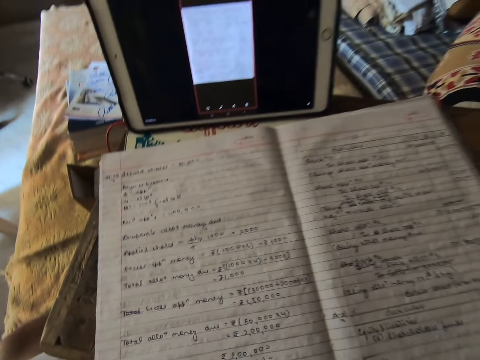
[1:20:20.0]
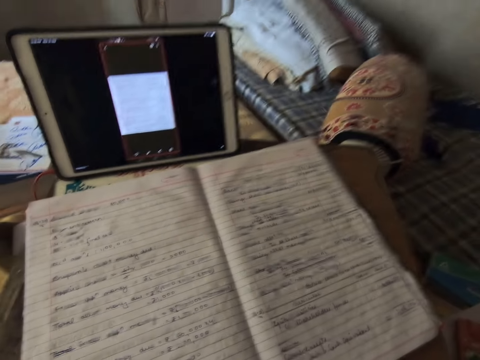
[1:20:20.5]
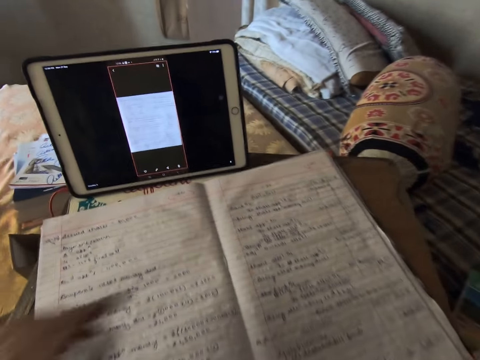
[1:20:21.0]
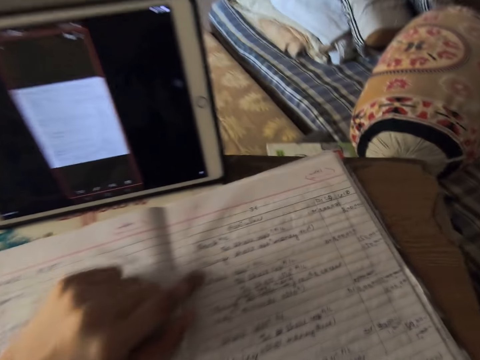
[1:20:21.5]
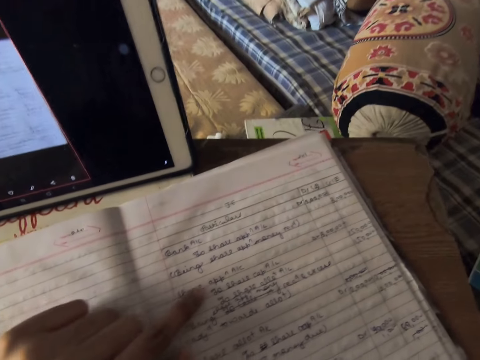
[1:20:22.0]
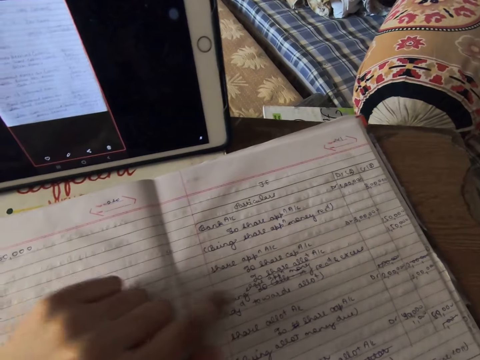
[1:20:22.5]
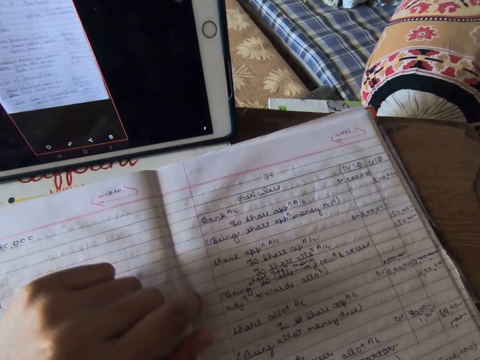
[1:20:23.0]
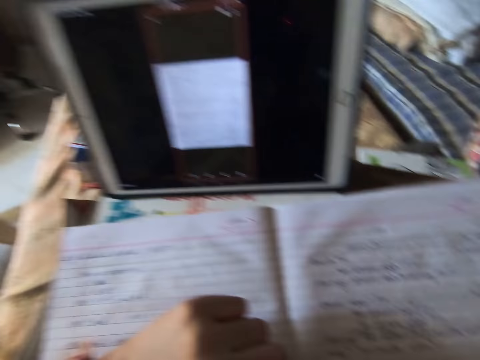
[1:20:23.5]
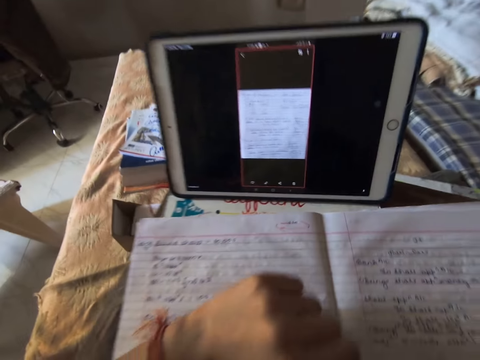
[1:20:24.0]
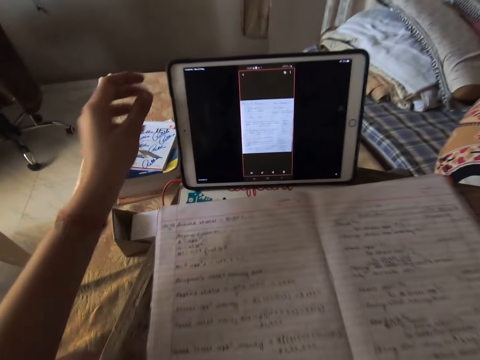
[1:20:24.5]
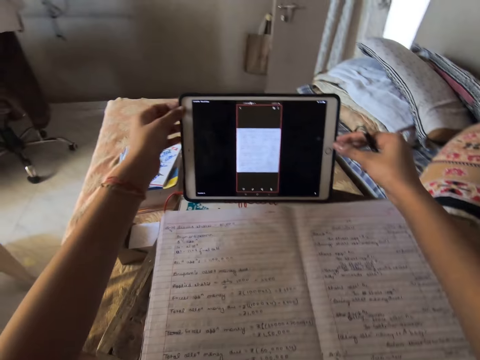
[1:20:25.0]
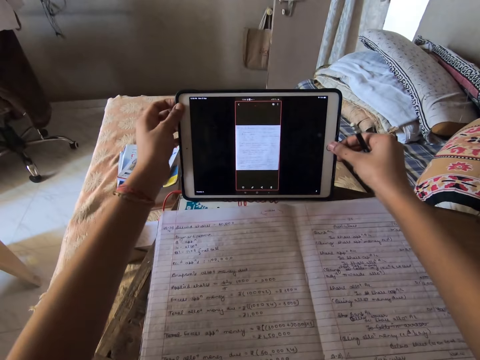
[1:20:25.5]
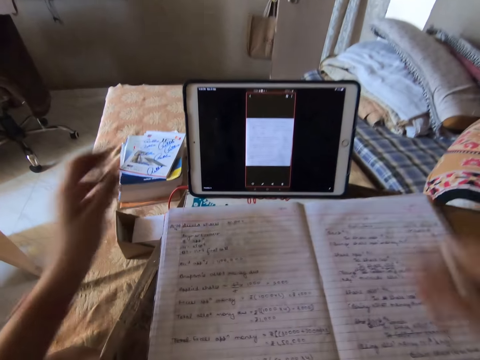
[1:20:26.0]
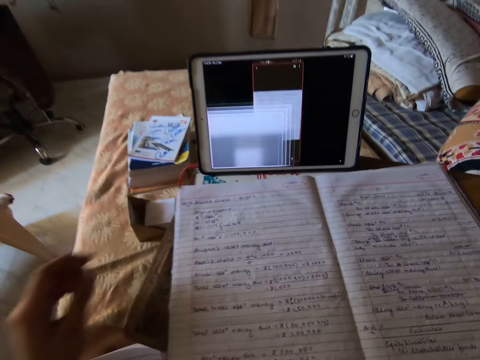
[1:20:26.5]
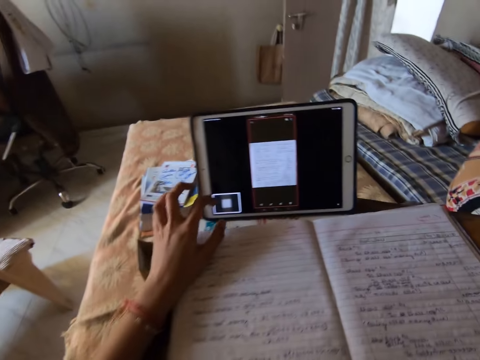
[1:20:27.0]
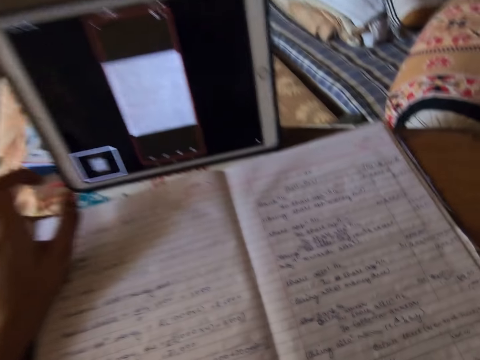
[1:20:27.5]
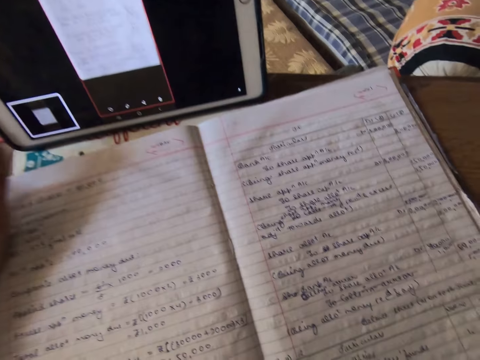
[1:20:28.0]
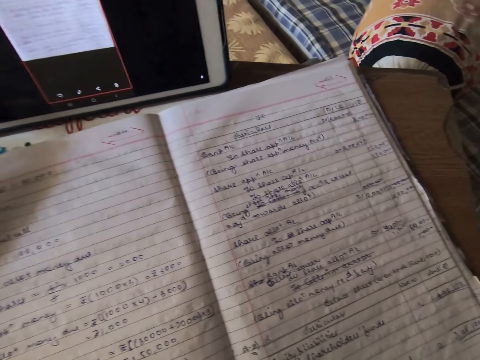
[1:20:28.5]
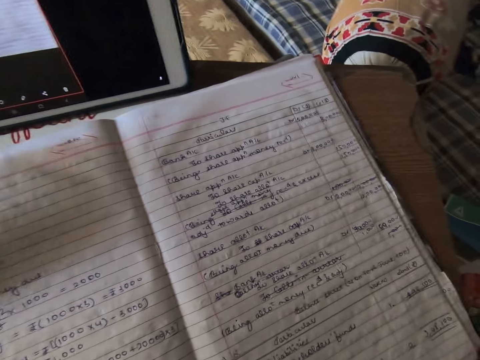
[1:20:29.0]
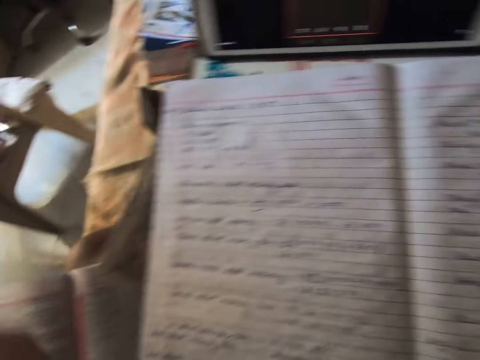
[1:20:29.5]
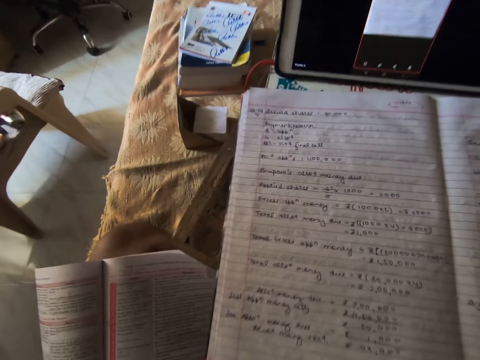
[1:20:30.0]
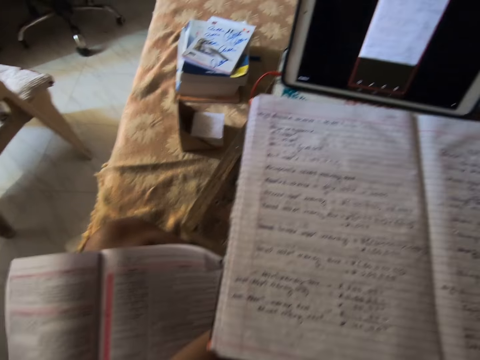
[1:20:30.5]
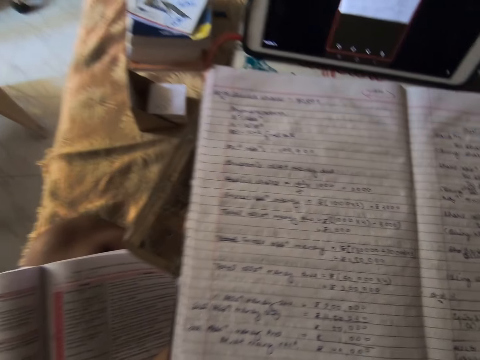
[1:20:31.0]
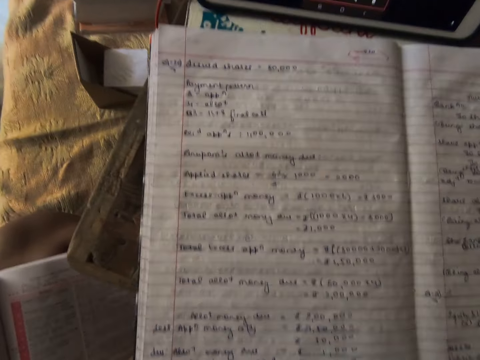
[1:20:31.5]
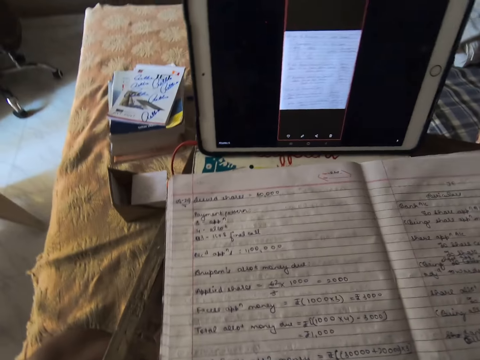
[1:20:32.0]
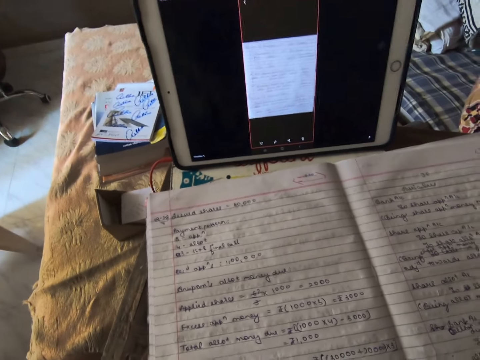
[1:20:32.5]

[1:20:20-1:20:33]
The camera wearer holds the mobile tablet. They press the tablet button. They dial the tablet. They read the book.

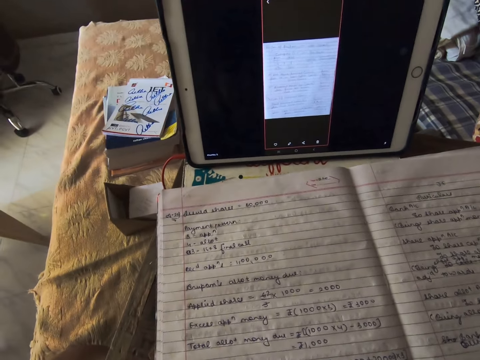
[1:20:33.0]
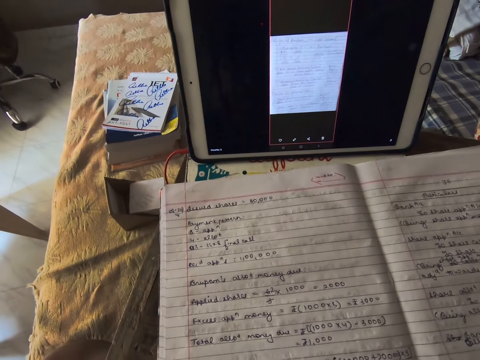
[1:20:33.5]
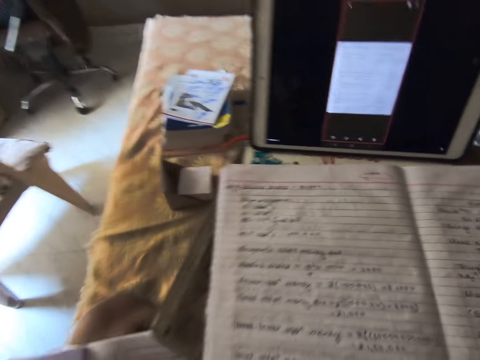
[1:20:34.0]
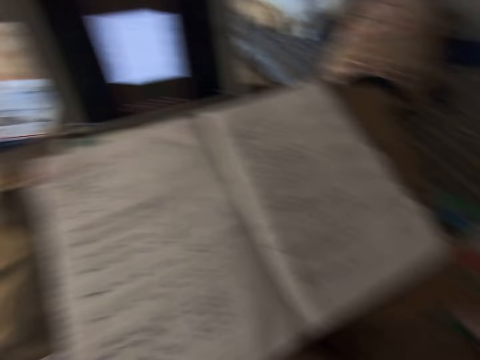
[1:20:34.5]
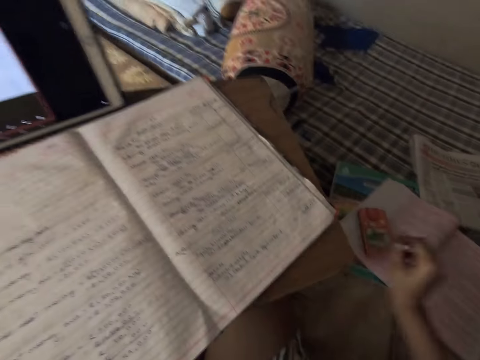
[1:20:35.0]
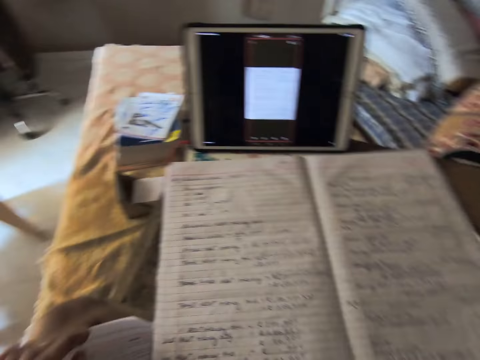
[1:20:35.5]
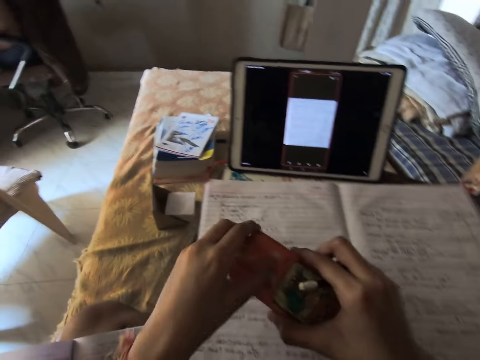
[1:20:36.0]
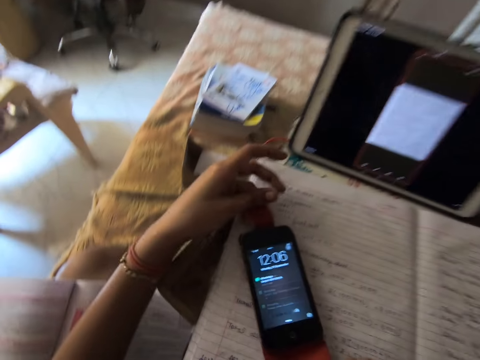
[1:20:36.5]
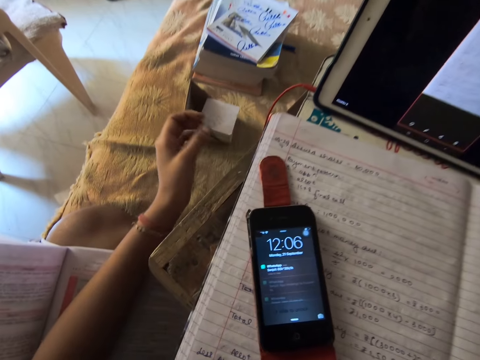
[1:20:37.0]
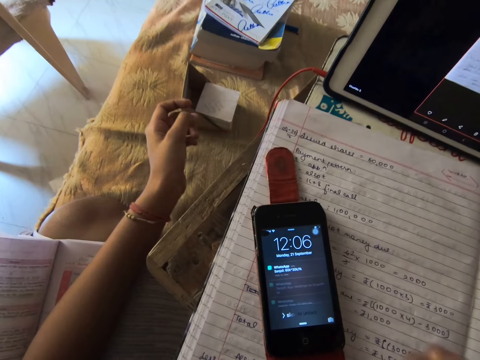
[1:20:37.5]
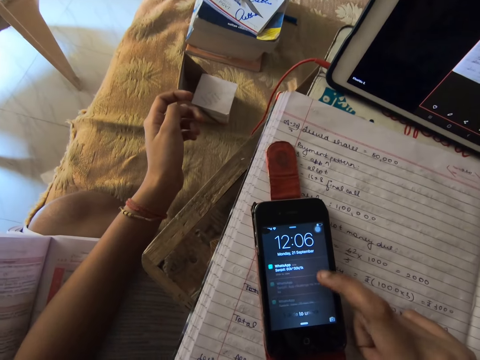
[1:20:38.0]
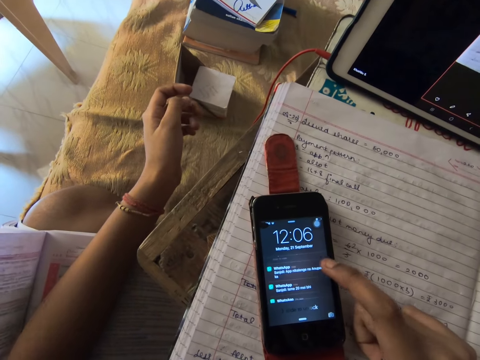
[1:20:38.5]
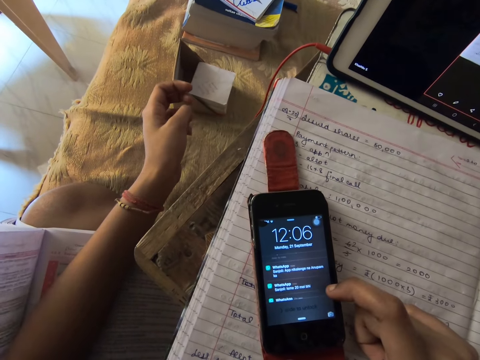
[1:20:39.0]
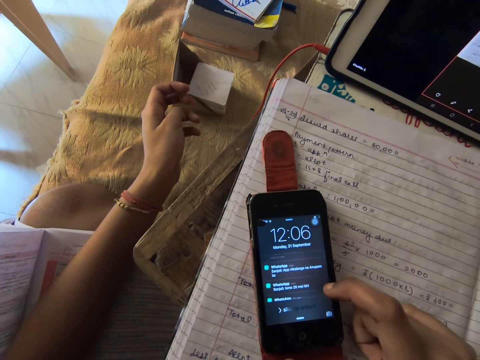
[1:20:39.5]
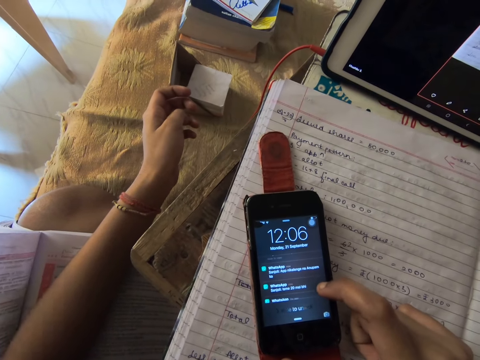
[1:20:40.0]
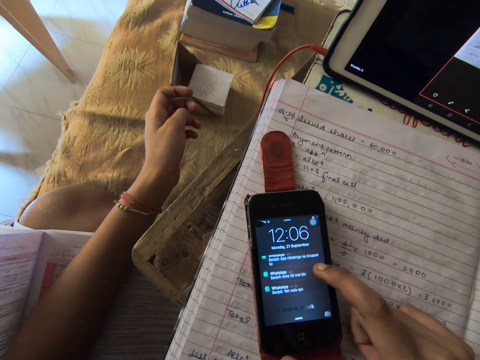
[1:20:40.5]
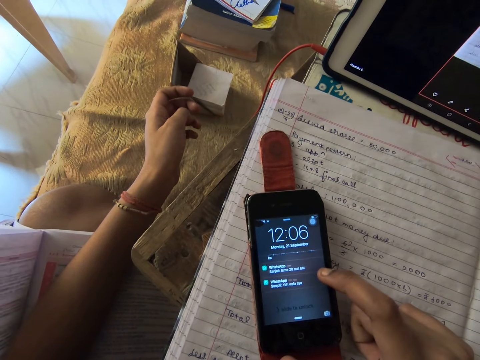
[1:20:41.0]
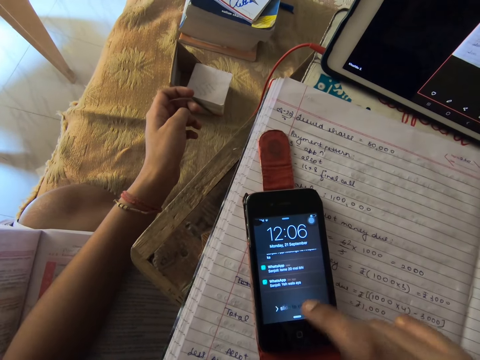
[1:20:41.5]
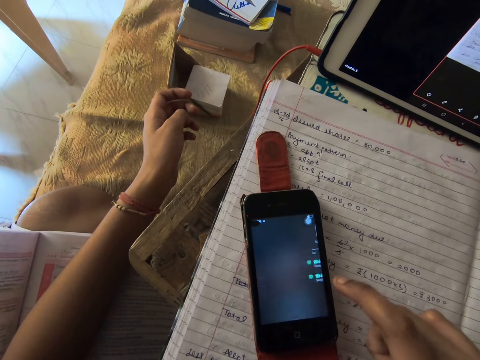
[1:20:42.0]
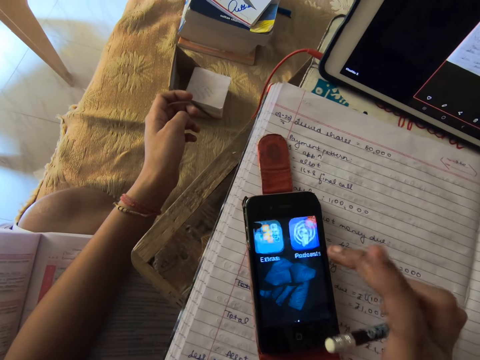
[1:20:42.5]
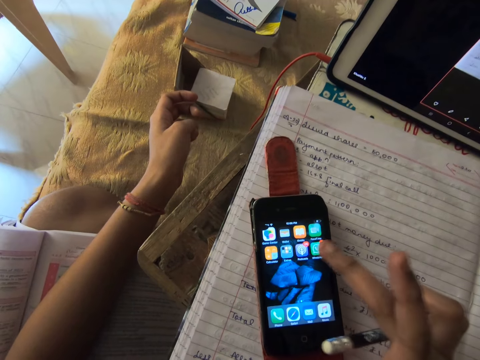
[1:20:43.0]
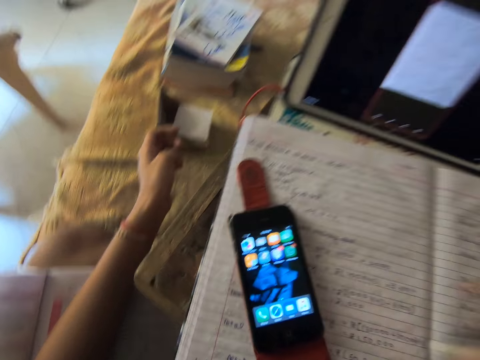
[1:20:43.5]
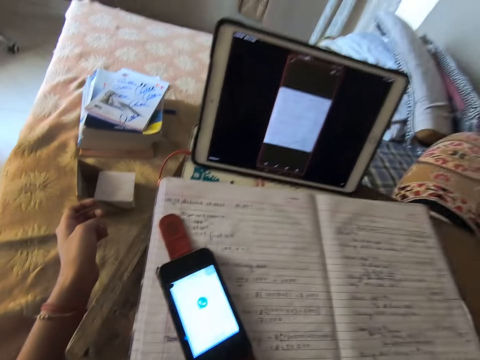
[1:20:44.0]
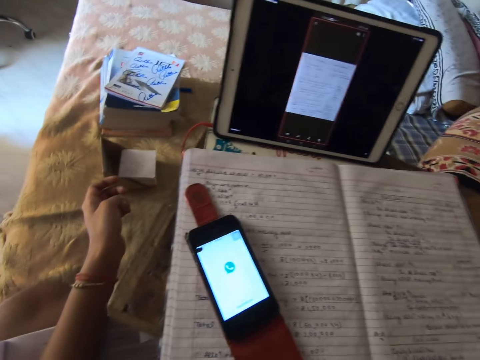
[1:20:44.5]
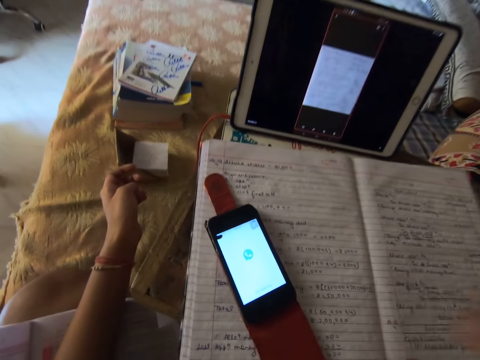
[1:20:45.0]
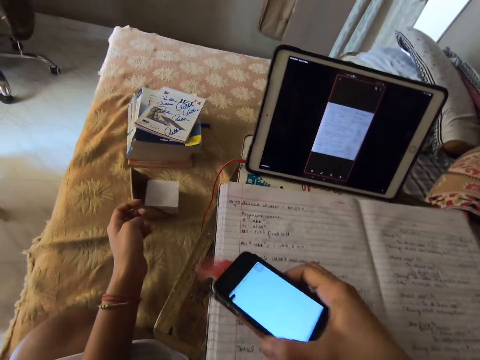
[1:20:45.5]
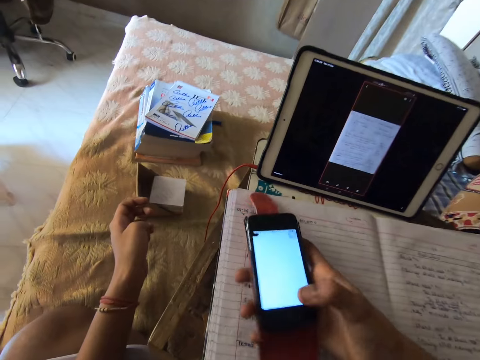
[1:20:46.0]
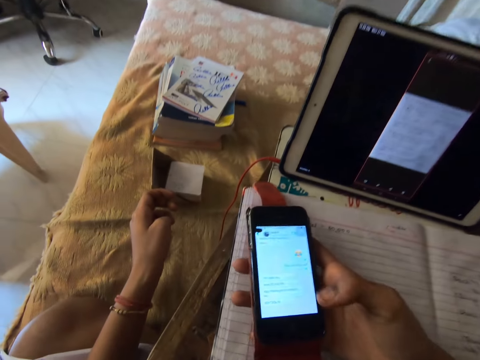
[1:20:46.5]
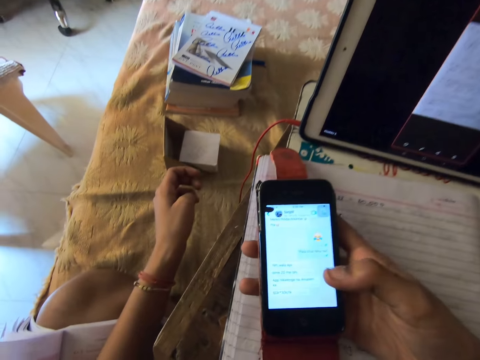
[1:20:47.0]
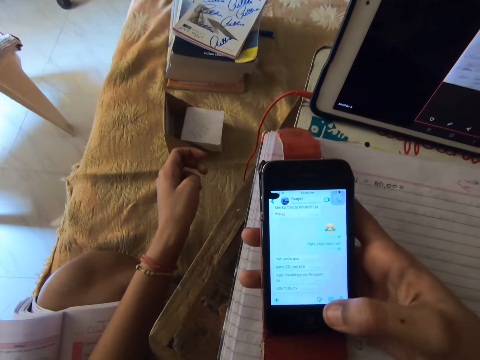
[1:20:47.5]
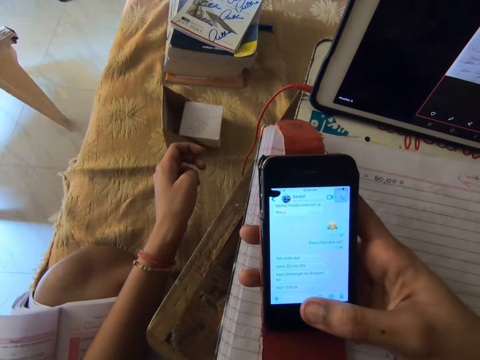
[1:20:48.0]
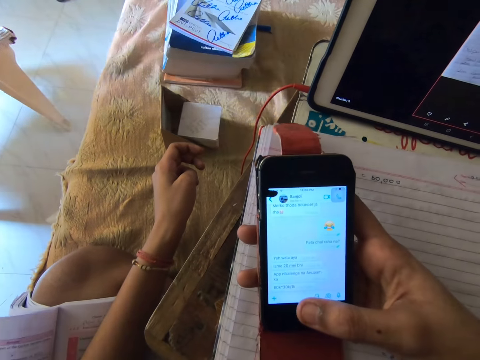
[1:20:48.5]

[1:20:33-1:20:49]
The camera wearer picks up the mobile phone on the bed. They open the pouch on the mobile phone. They hold the phone. They drop the phone on the exercise book. They dial the phone. They pick up the mobile on the exercise book. They hold the phone. They dial the phone.
